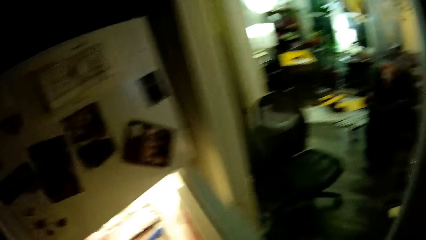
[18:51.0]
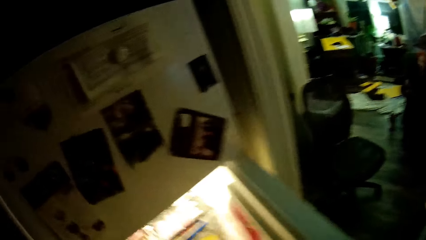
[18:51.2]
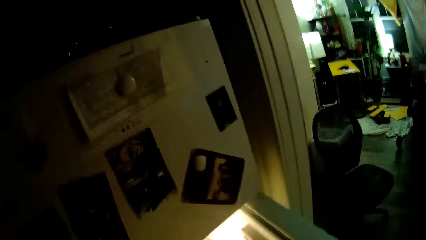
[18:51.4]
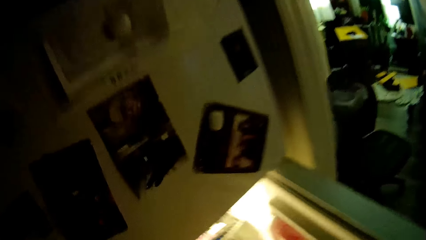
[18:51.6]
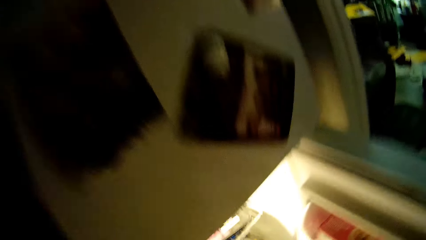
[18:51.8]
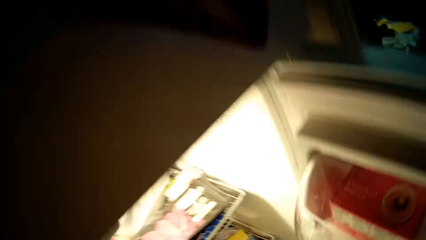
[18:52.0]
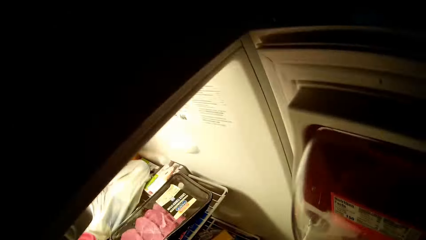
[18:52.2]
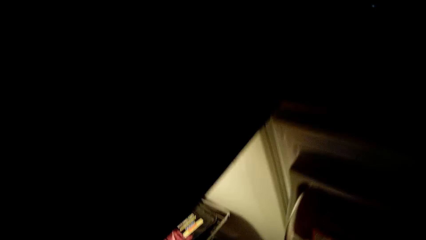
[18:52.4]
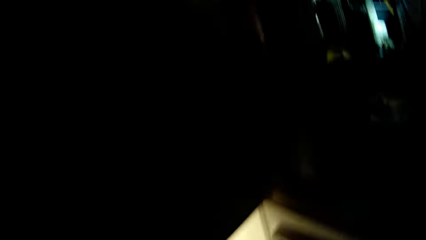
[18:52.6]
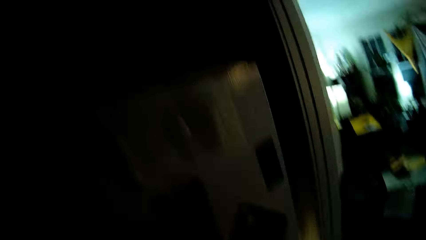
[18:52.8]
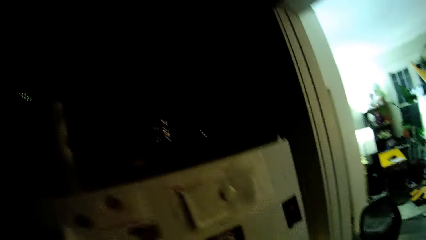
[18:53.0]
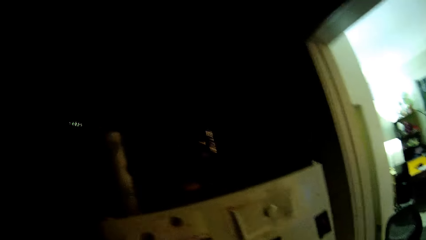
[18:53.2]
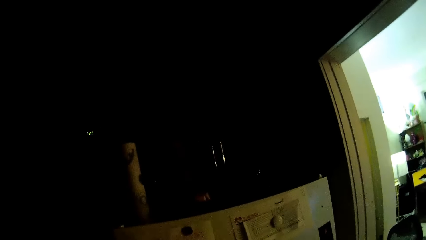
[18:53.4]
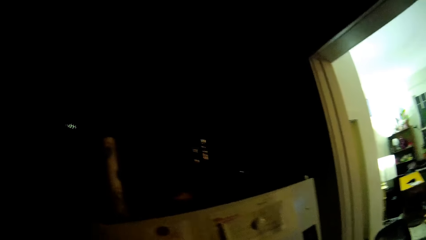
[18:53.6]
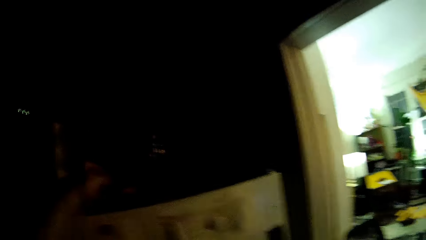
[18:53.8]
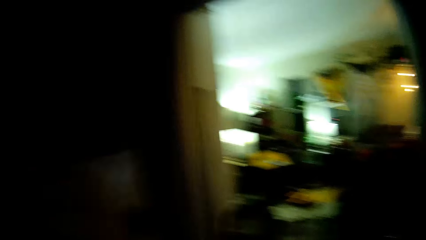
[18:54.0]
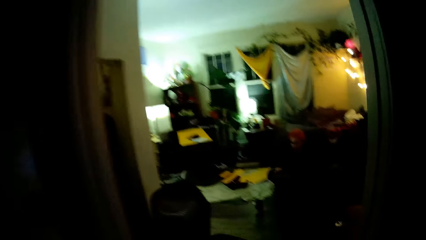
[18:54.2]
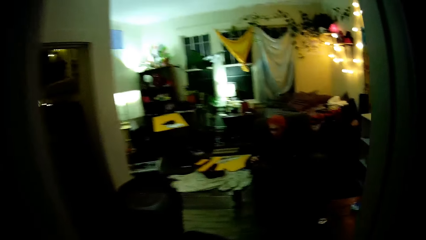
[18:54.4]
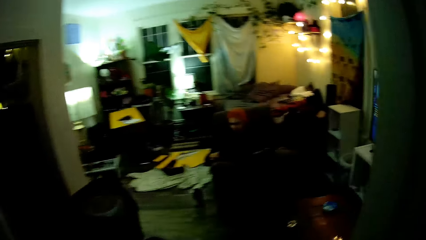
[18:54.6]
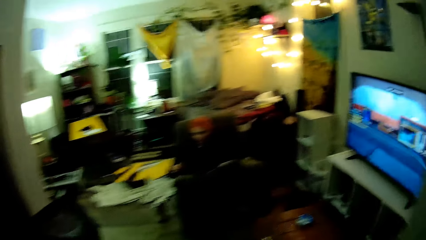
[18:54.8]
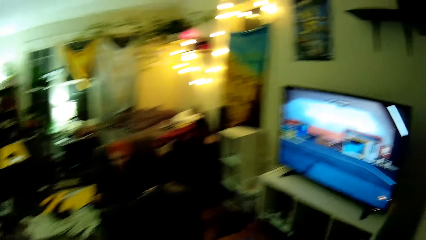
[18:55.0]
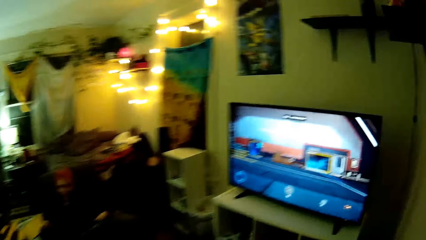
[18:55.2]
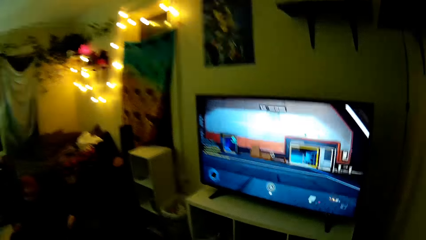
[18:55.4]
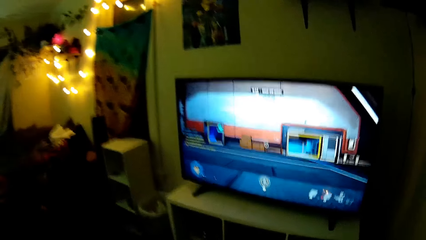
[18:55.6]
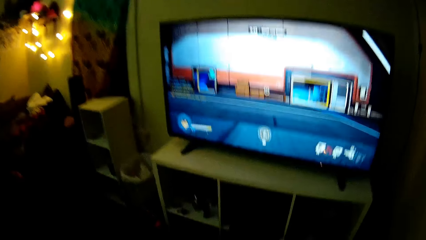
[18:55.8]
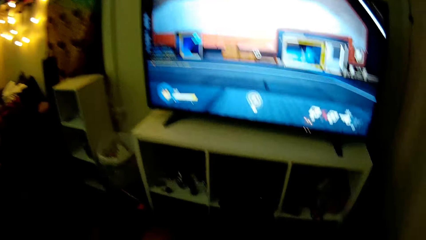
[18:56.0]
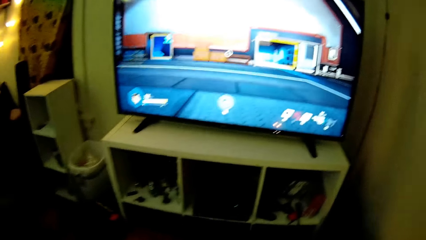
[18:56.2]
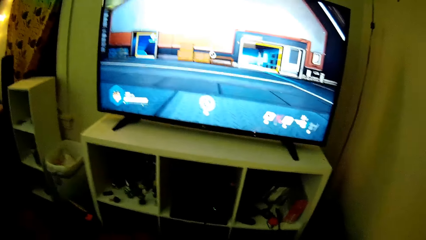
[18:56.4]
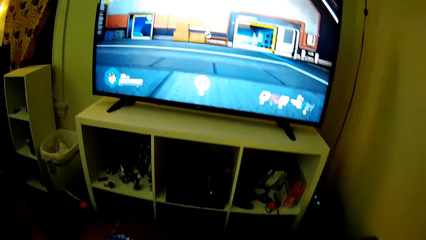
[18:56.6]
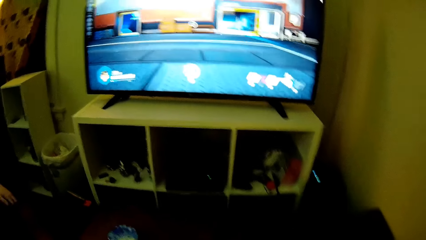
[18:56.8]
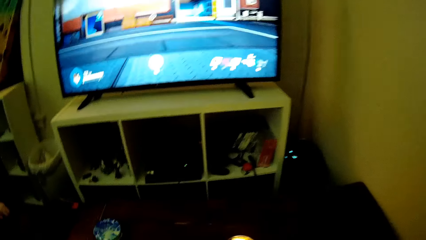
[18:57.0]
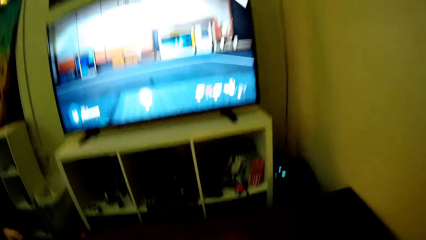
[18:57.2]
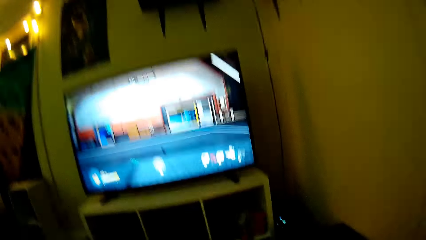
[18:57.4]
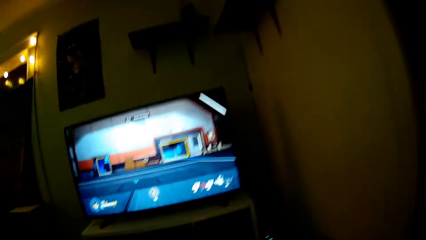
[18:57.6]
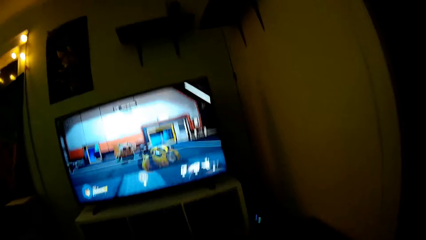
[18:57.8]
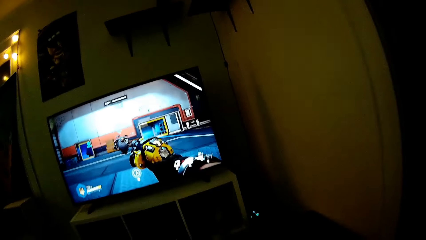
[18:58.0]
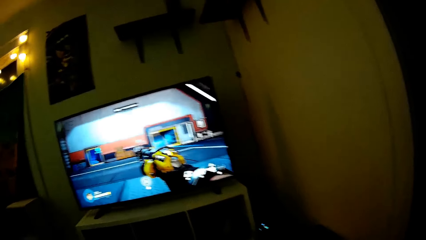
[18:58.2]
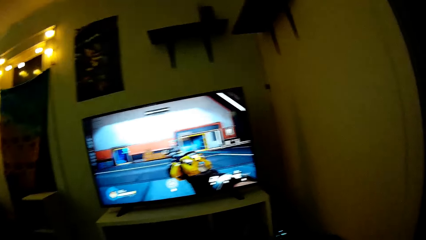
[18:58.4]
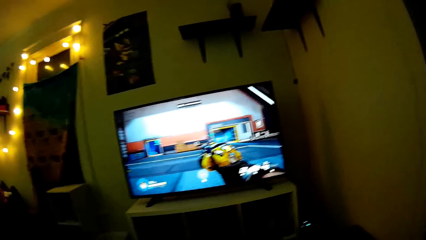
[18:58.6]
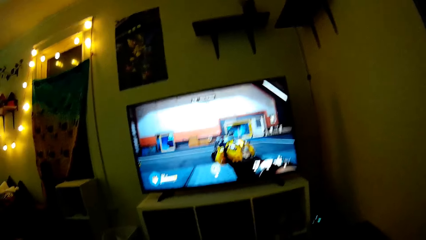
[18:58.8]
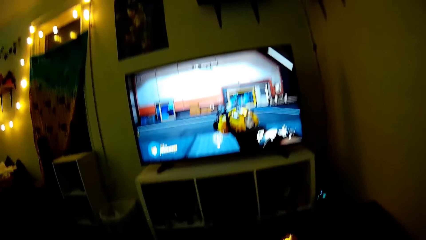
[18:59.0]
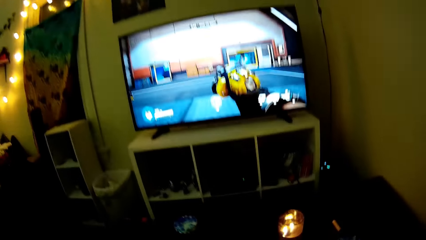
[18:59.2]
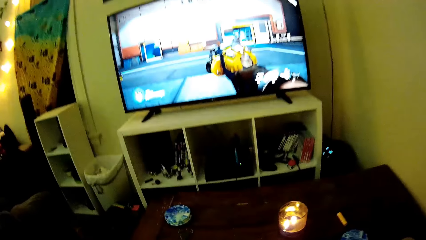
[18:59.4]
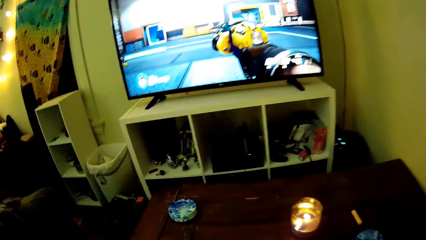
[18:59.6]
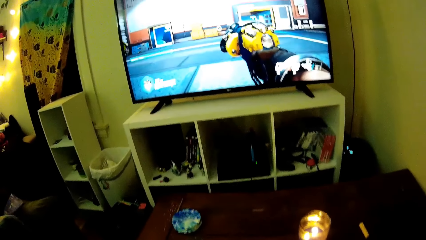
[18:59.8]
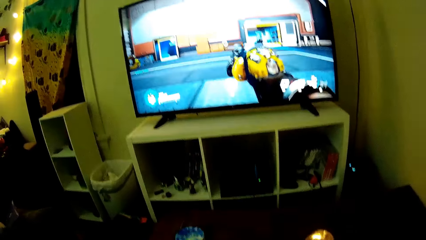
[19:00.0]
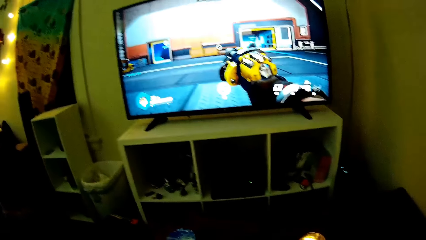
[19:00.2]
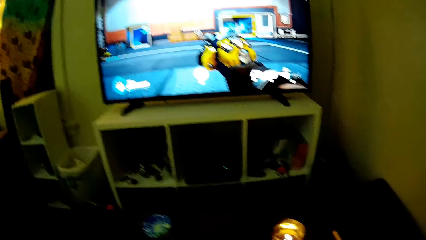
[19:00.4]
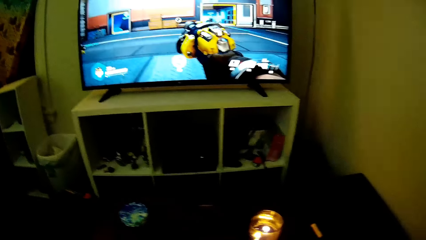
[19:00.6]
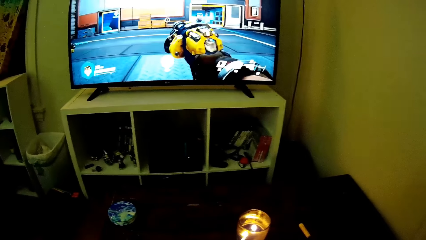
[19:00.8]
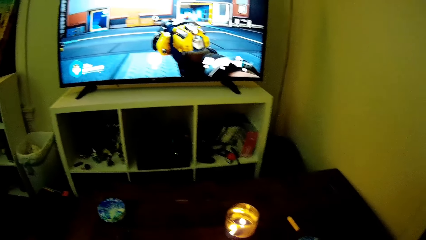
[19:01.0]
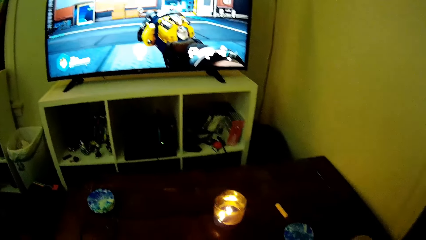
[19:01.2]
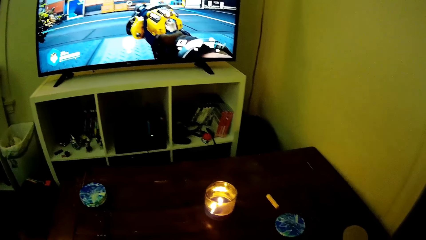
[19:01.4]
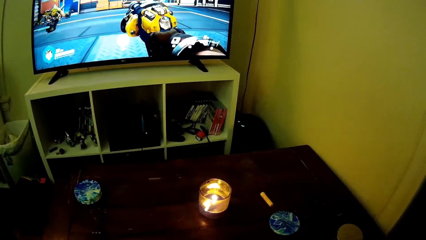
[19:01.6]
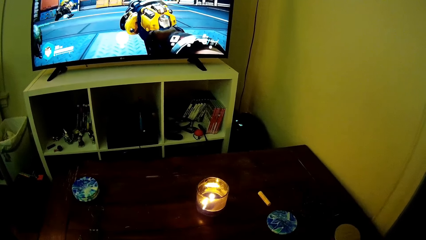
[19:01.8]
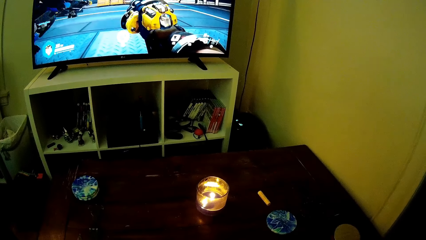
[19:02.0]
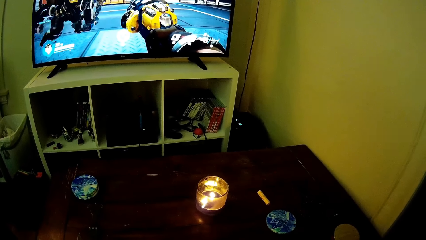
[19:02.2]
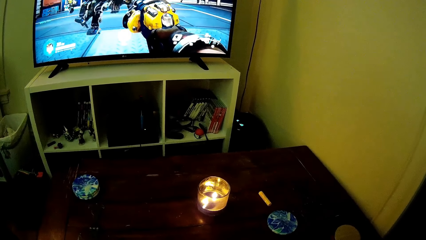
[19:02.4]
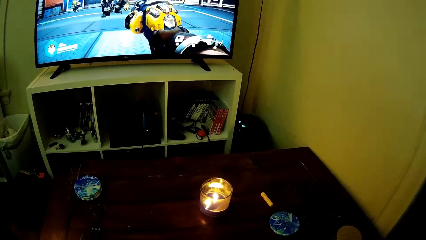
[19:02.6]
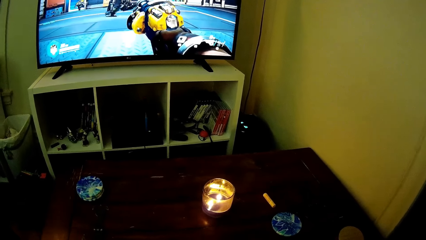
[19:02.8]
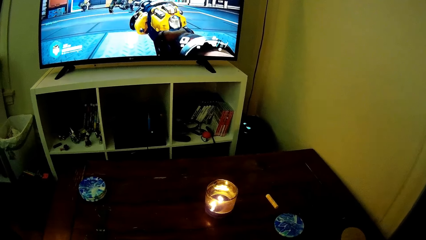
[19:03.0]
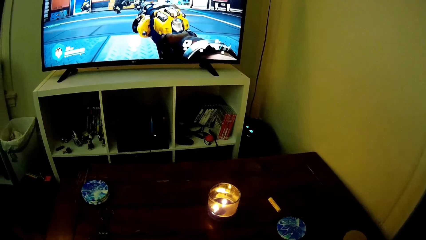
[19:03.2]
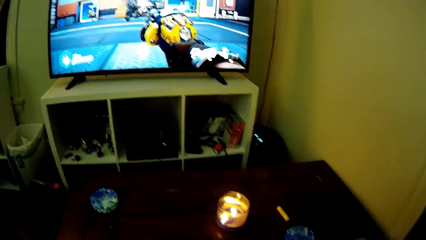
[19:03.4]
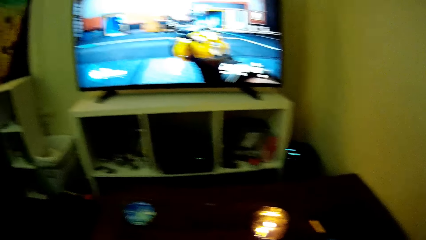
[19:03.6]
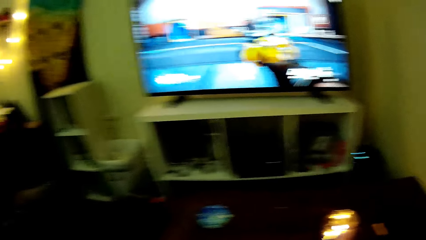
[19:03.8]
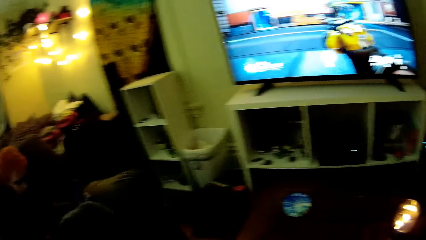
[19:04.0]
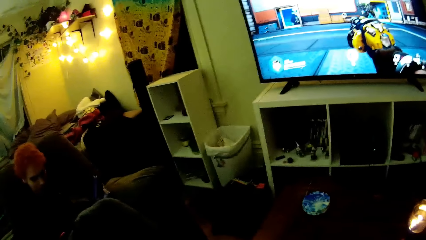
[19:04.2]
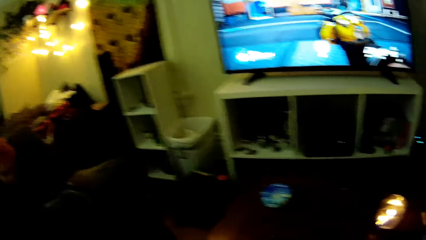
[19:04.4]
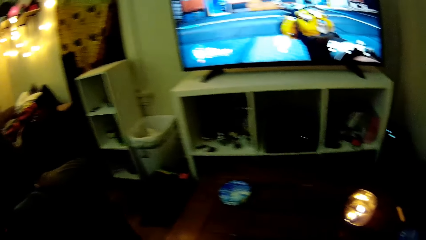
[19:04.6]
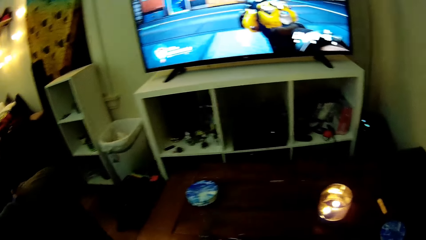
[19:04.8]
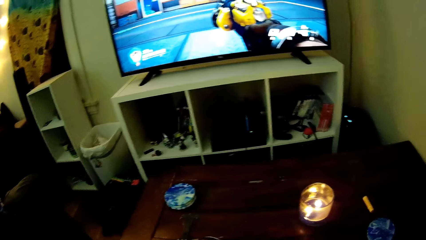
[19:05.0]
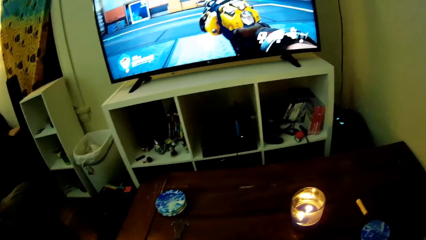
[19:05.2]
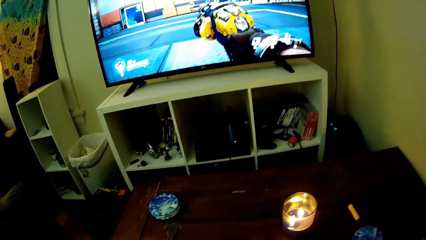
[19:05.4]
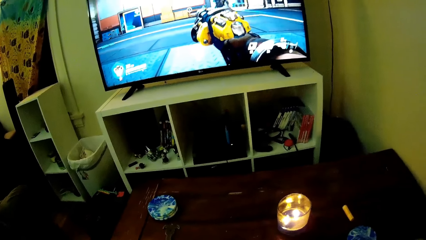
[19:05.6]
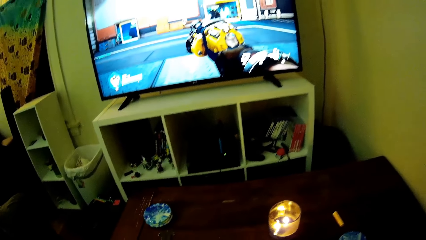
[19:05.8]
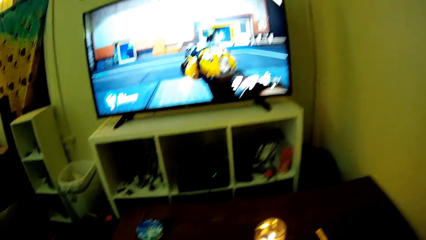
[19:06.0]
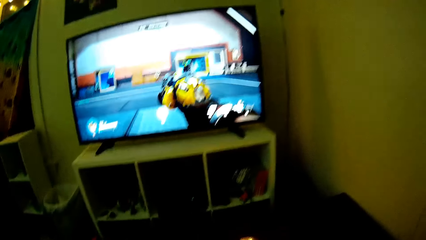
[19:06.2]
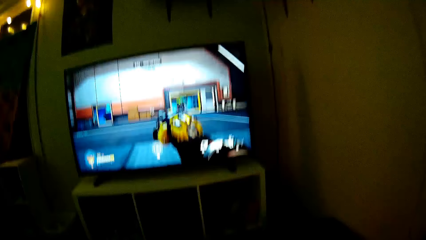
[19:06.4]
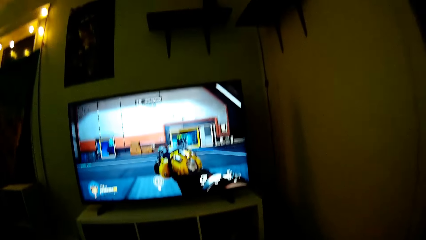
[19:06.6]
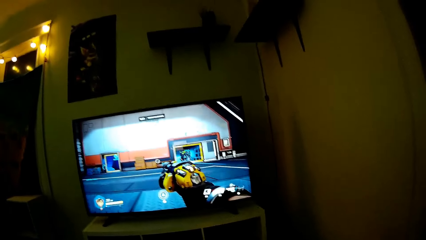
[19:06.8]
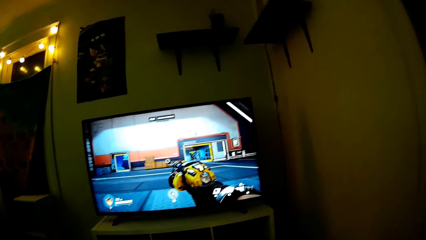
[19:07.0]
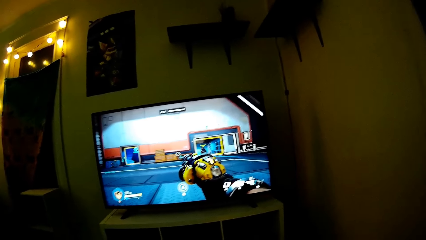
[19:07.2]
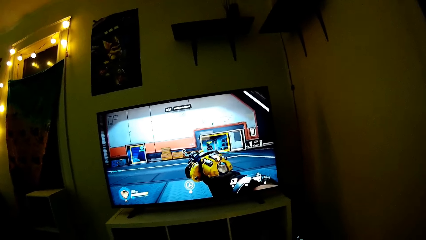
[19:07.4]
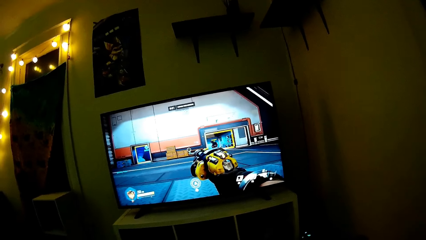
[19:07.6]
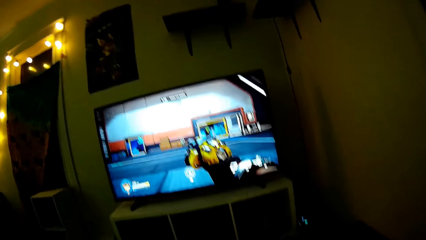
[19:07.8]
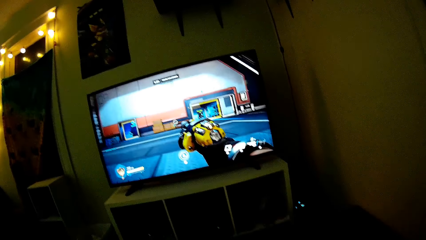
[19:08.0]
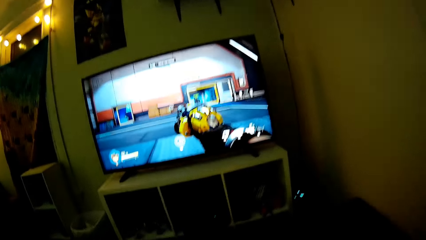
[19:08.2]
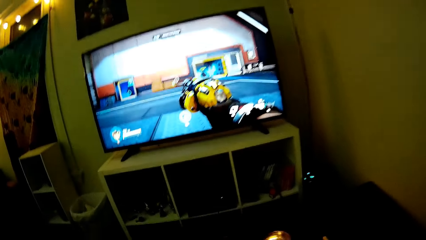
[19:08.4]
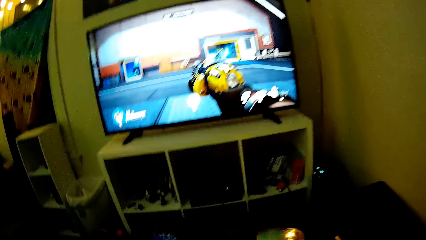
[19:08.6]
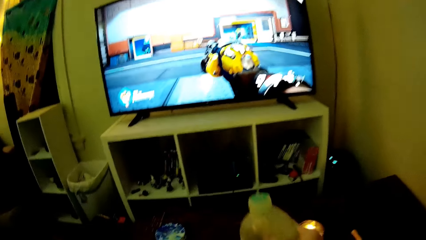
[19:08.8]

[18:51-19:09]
The camera wearer takes a bottle of juice in the fridge. They open the fridge and close the fridge door. They walk to the living room and sit on the couch. They play PlayStation TV. They put the juice on the glass.
